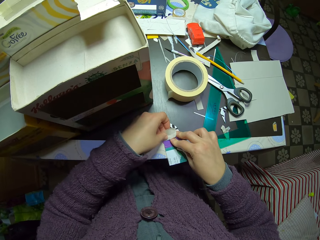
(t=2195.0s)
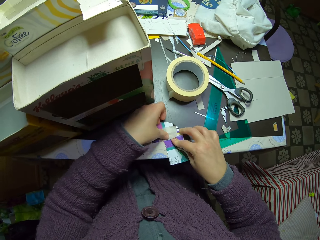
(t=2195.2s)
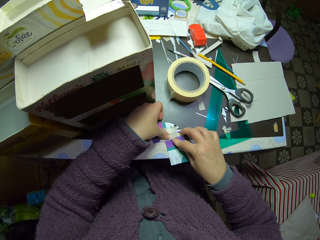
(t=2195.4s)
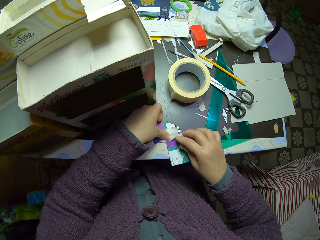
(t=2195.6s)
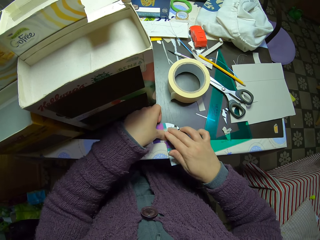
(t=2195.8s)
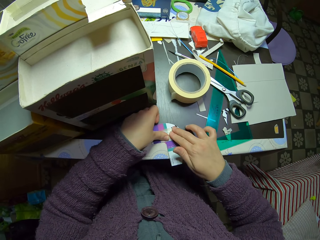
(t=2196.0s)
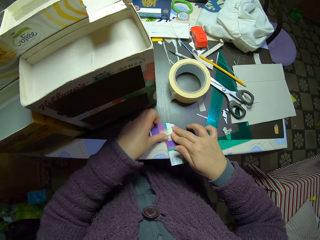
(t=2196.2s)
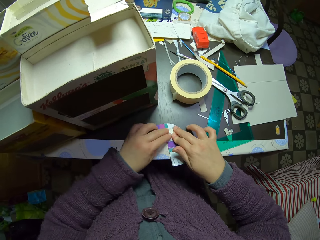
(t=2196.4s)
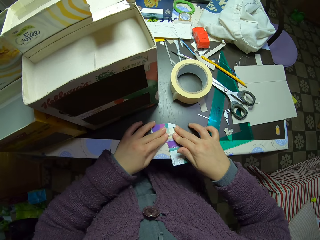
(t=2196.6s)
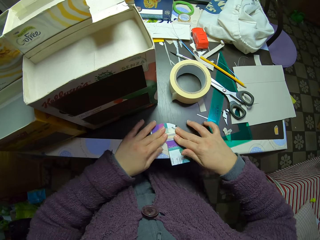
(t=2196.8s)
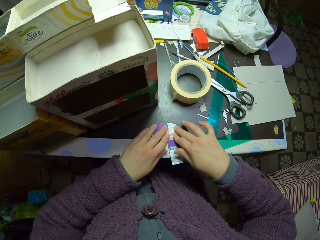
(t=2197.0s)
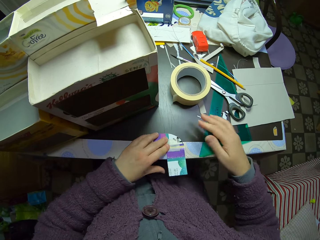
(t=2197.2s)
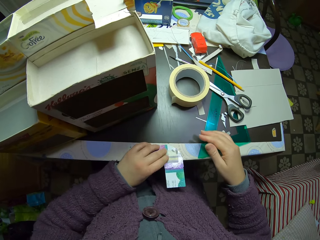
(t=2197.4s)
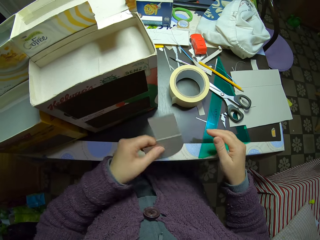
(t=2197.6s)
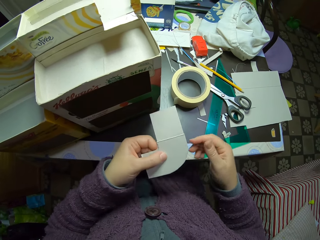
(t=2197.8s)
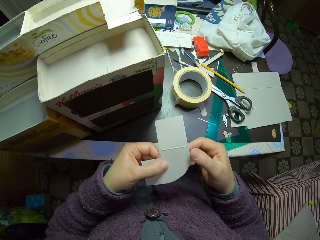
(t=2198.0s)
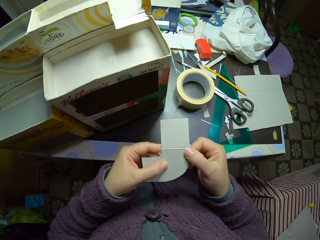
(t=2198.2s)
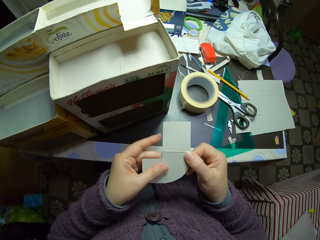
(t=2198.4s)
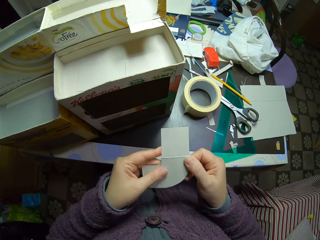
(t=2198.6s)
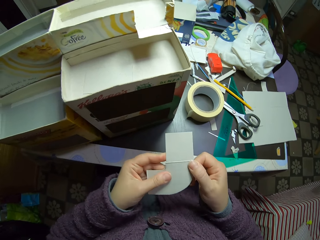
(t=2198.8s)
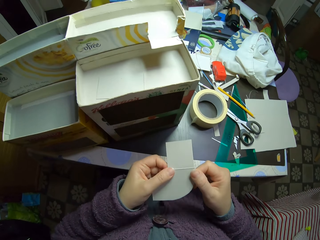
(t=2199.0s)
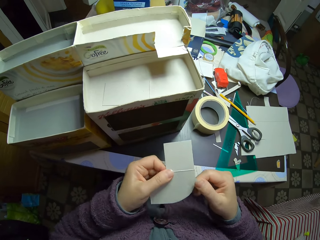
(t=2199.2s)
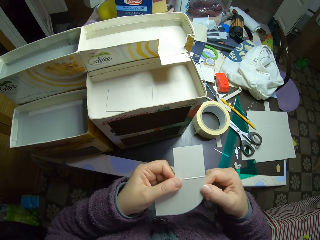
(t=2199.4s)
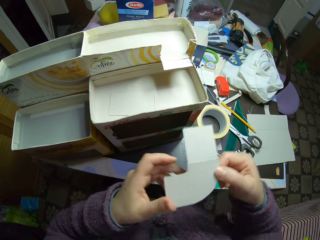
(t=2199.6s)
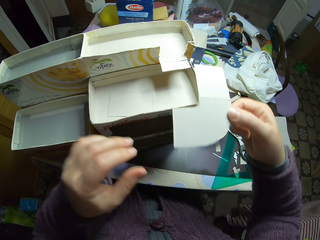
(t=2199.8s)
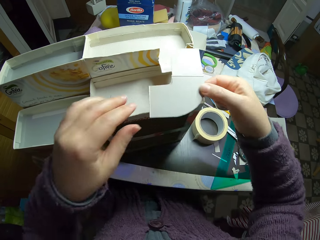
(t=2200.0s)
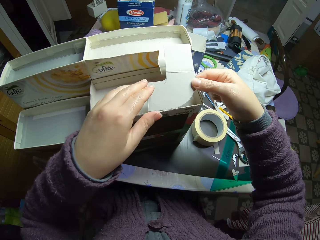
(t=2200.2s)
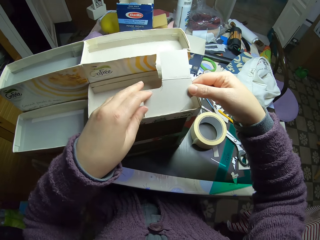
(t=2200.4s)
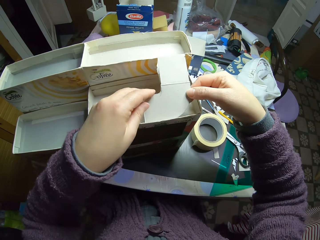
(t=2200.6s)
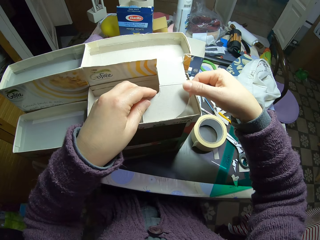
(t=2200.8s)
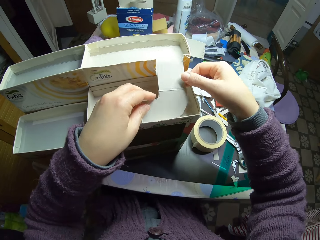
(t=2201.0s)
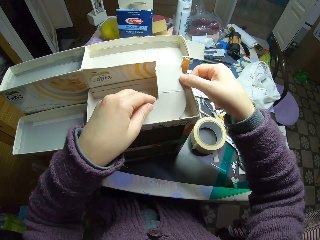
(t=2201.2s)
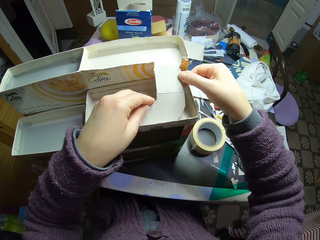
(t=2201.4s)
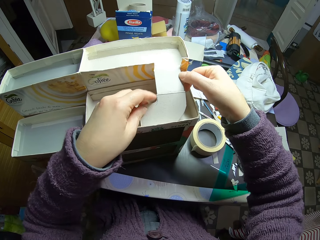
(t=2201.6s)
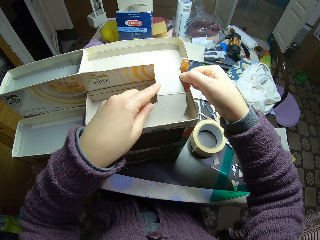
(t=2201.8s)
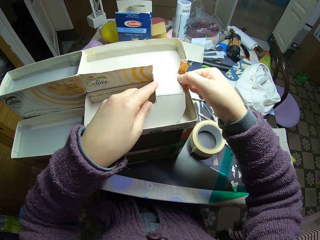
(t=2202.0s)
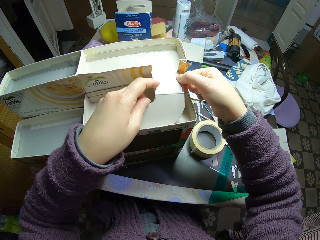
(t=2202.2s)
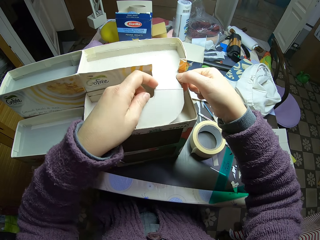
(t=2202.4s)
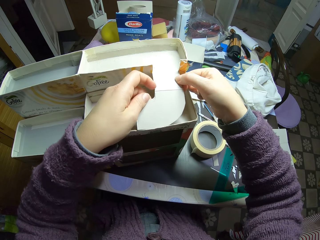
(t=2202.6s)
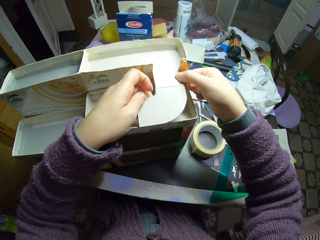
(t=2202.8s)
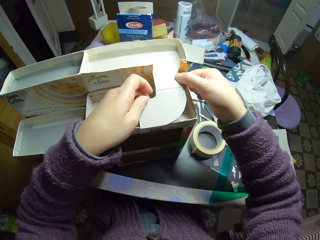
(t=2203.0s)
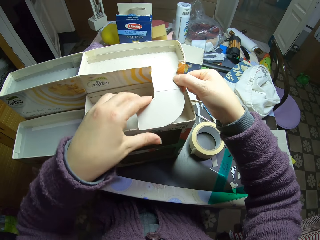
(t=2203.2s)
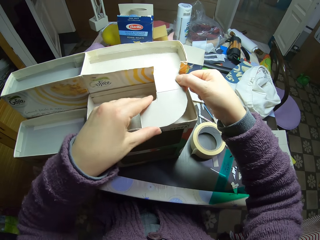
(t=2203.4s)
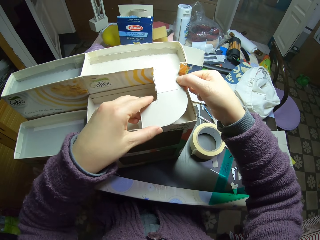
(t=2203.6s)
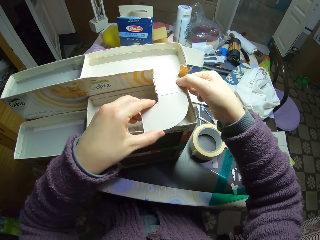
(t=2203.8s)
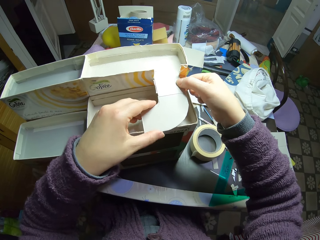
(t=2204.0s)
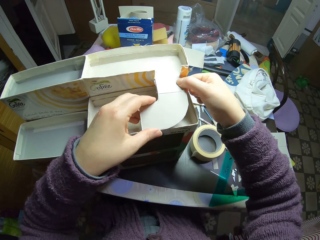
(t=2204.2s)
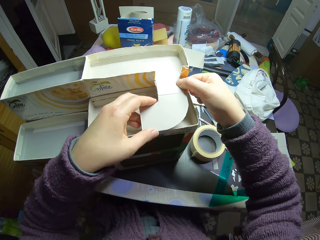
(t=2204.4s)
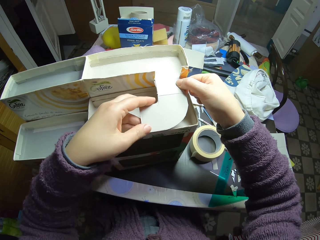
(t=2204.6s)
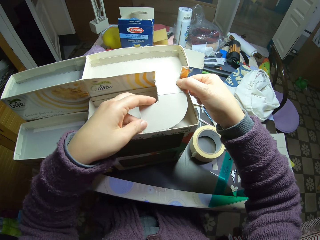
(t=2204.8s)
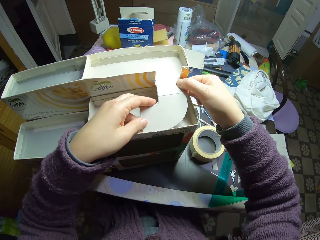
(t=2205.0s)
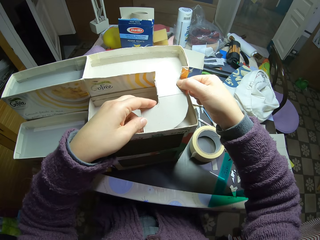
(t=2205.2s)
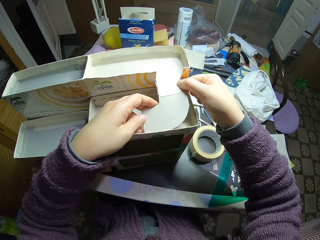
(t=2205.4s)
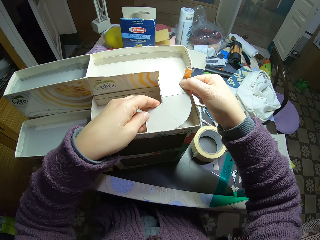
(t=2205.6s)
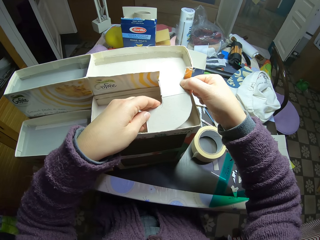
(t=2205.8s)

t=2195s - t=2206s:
The camera wearer lifts the paper tape off the table. They turn the paperboards. They fit the paper into a carton mould on the table.

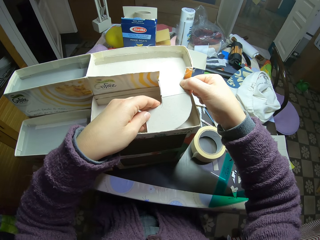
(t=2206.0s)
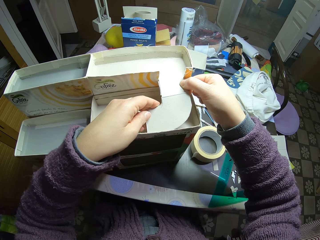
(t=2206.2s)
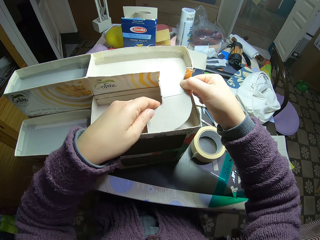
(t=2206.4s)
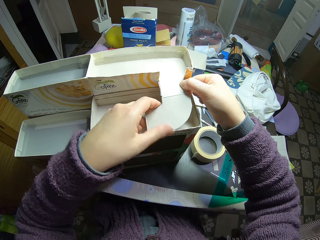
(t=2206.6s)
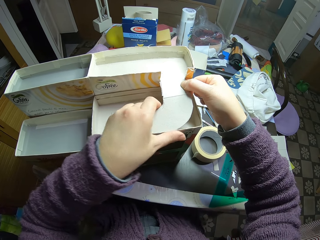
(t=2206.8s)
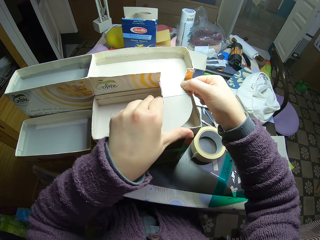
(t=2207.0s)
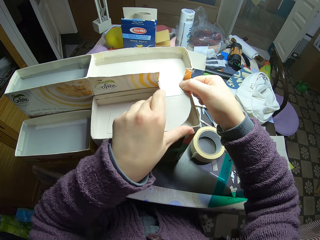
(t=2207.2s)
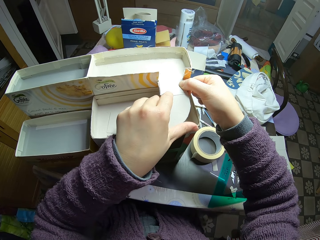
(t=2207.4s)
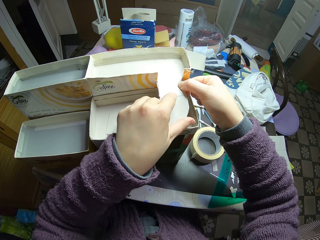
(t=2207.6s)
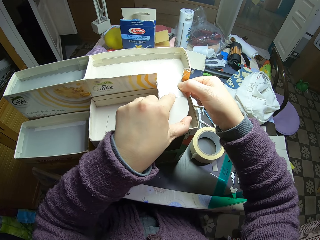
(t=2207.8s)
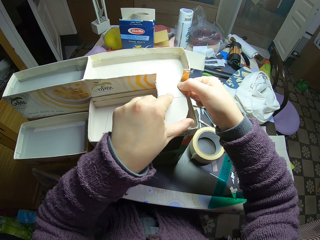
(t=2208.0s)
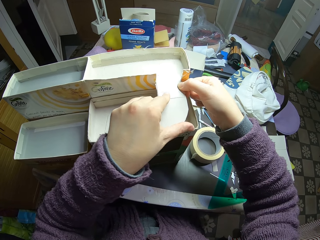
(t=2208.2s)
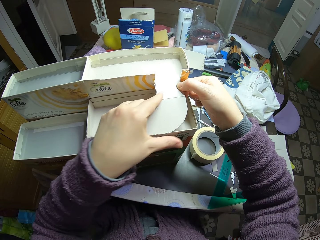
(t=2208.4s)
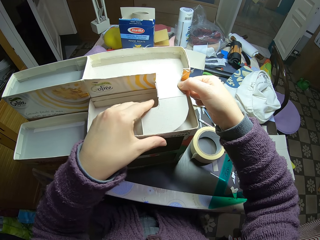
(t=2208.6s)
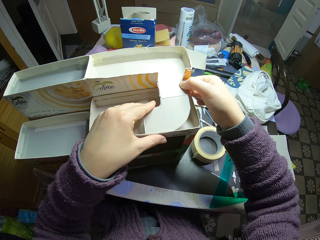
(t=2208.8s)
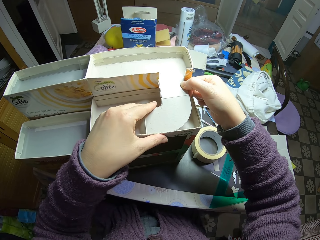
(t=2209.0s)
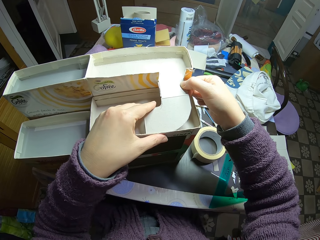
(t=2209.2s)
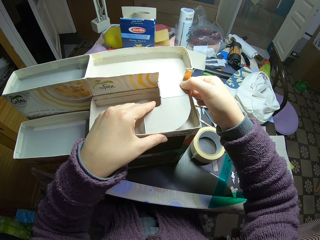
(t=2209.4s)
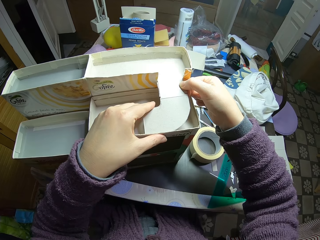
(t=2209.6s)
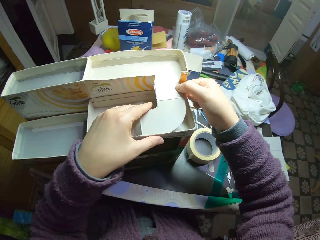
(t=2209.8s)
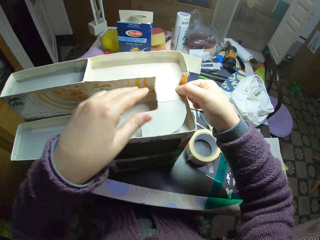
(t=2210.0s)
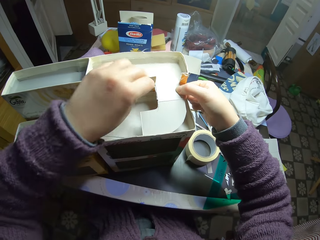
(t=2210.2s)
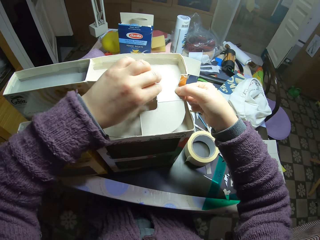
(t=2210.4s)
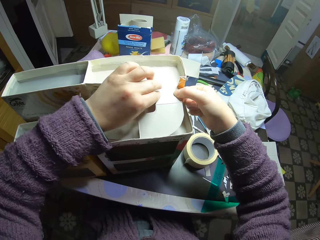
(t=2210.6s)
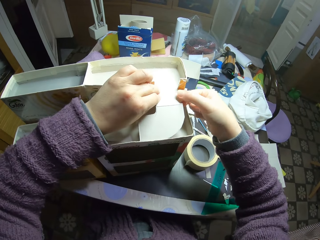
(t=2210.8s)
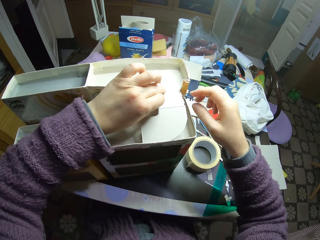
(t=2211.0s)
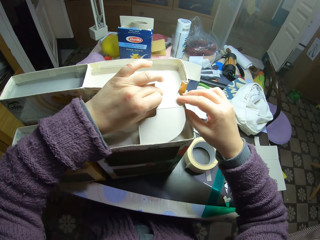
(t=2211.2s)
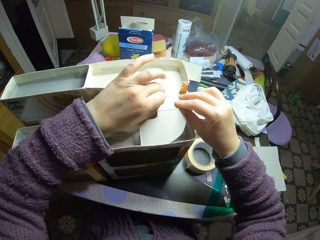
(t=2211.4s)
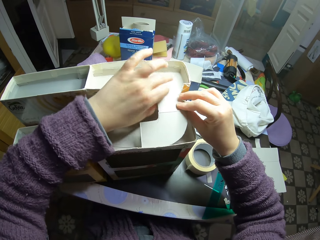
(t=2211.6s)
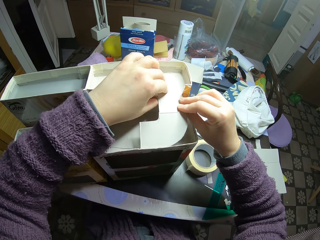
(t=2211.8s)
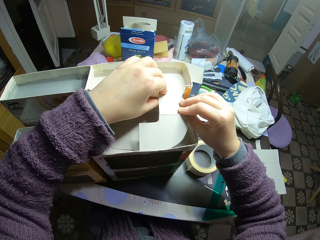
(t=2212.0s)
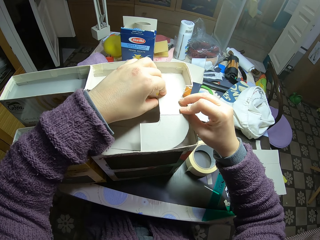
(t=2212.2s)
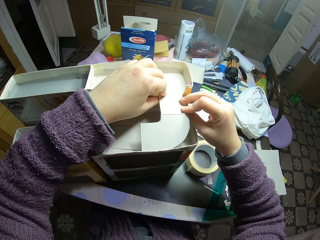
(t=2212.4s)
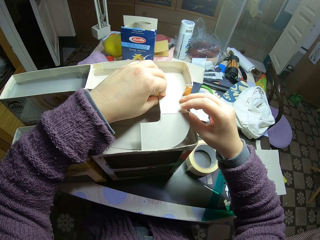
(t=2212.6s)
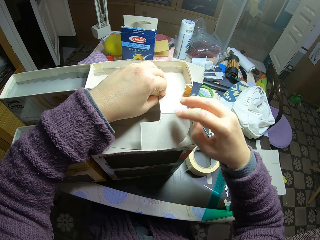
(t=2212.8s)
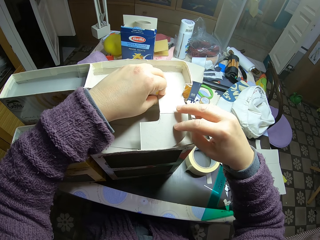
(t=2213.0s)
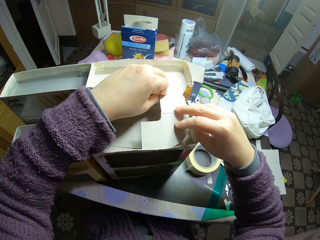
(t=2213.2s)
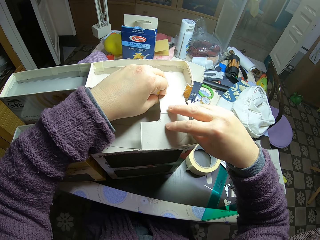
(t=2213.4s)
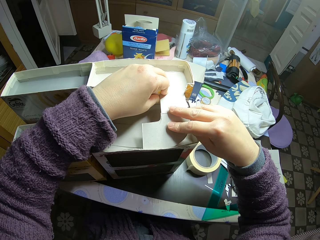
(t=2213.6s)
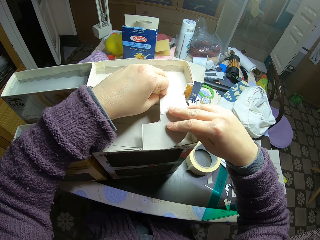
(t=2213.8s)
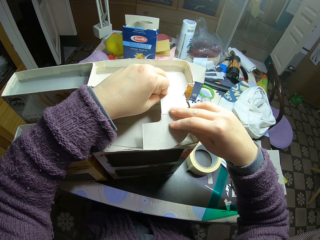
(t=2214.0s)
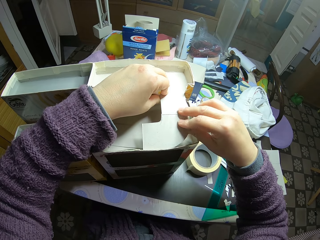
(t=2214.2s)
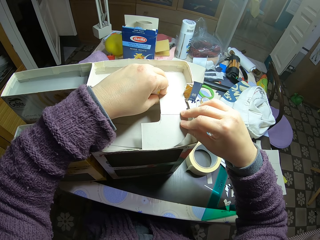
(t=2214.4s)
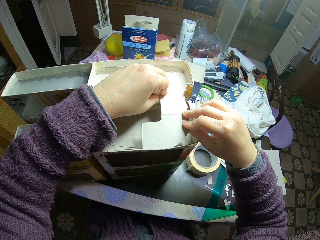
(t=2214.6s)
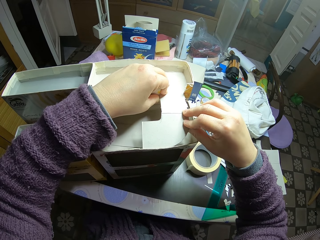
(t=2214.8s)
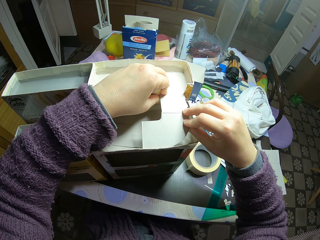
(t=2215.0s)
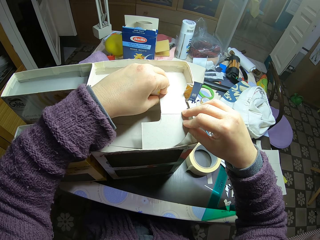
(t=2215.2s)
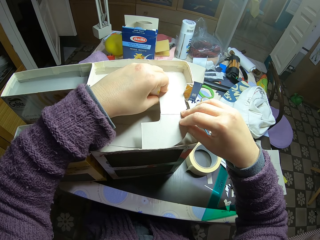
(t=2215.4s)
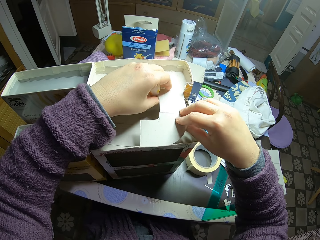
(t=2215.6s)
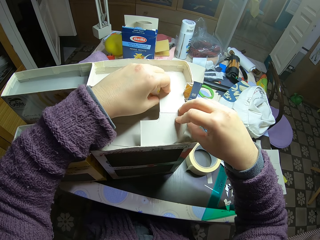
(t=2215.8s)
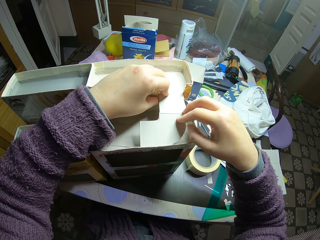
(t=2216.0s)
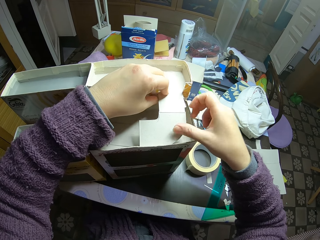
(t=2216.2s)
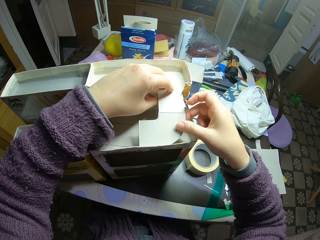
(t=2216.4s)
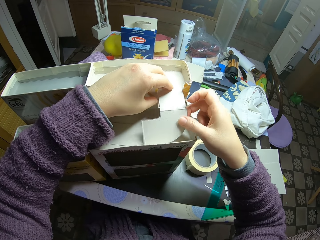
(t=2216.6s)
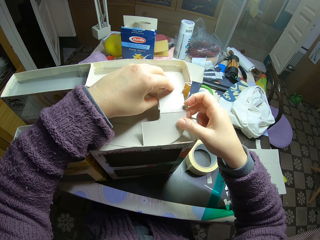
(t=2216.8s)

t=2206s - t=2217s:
The camera wearer fixes the paperboards.
